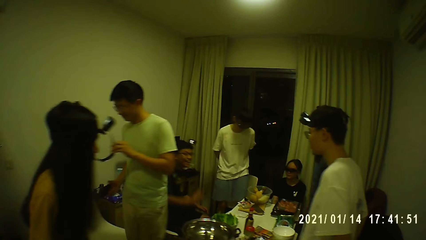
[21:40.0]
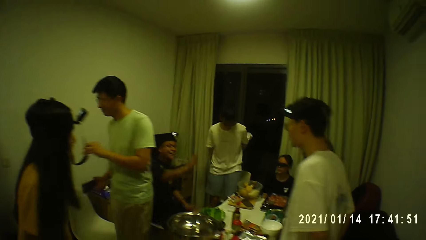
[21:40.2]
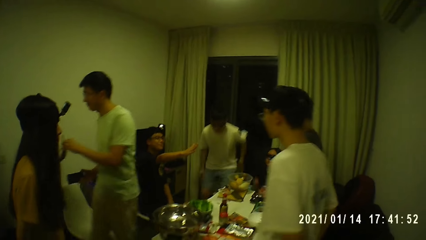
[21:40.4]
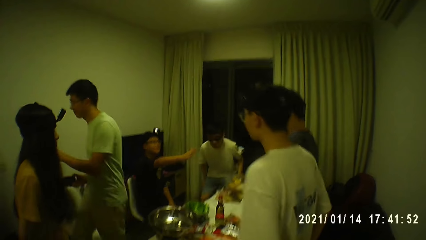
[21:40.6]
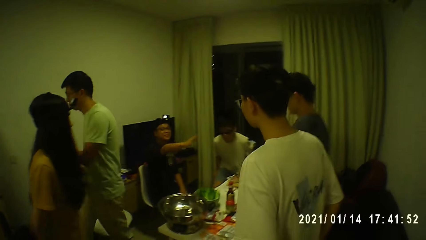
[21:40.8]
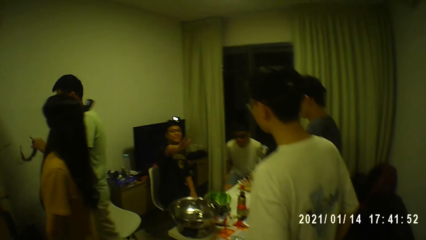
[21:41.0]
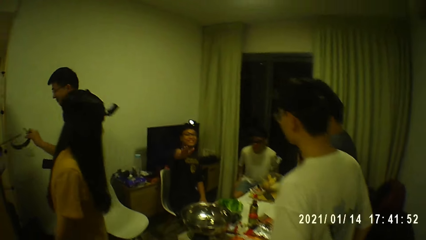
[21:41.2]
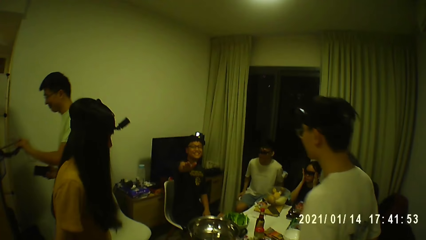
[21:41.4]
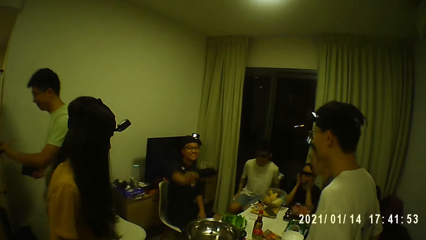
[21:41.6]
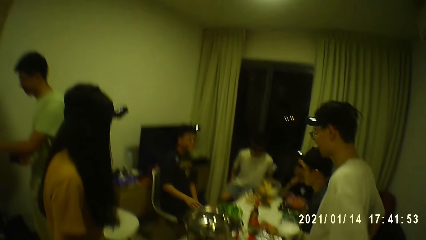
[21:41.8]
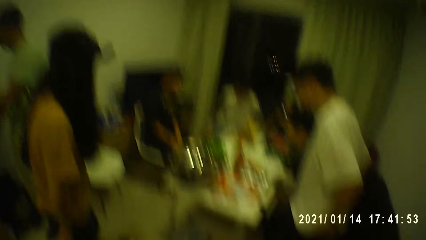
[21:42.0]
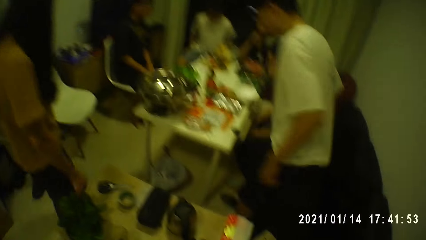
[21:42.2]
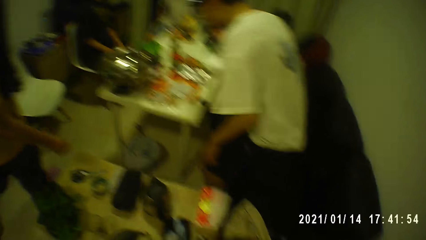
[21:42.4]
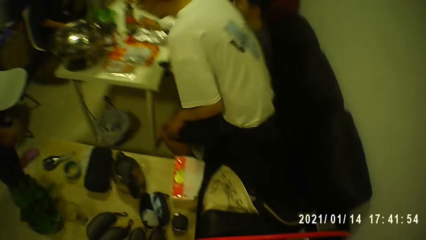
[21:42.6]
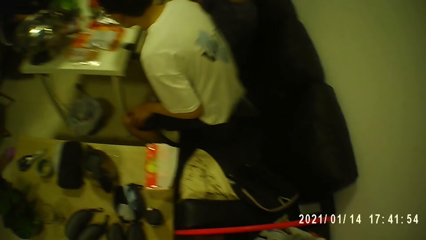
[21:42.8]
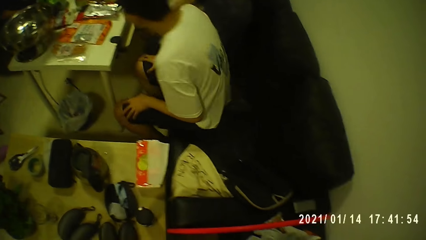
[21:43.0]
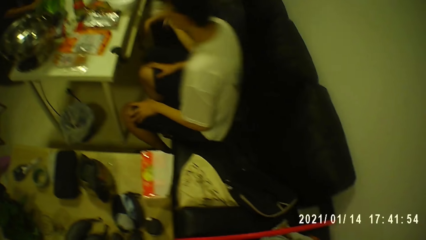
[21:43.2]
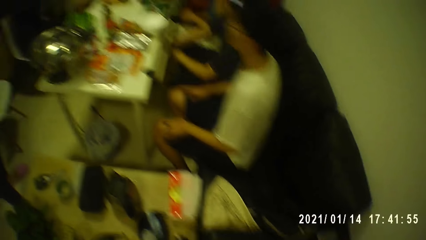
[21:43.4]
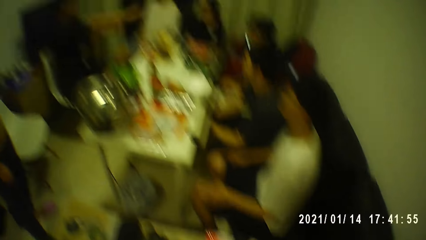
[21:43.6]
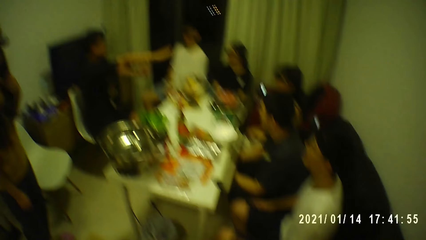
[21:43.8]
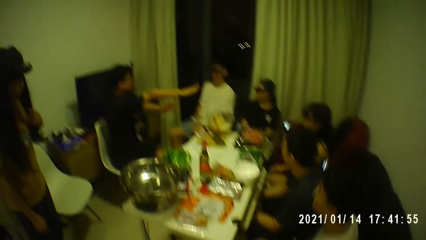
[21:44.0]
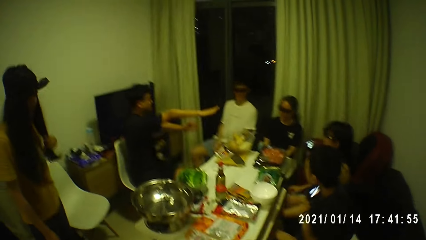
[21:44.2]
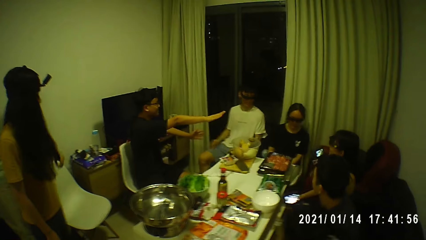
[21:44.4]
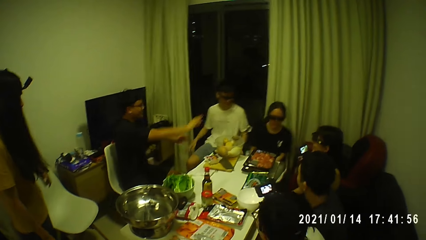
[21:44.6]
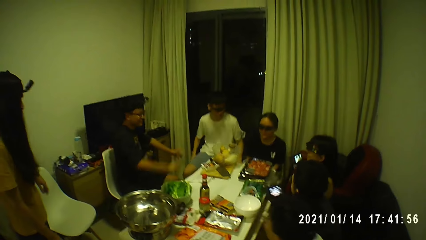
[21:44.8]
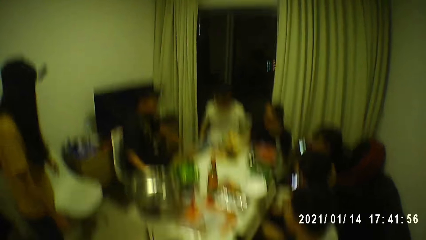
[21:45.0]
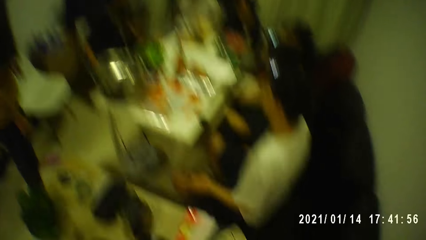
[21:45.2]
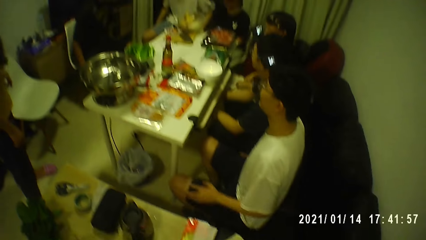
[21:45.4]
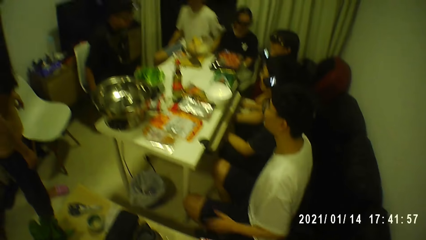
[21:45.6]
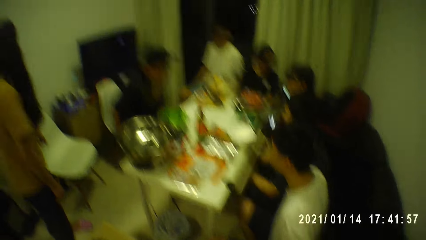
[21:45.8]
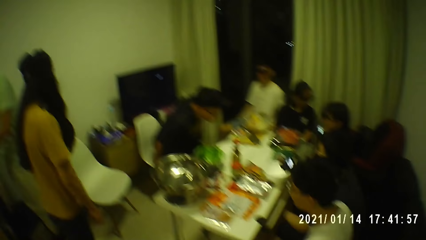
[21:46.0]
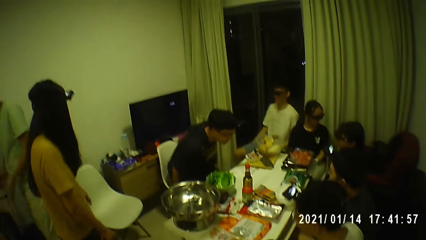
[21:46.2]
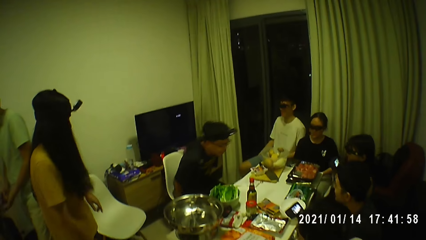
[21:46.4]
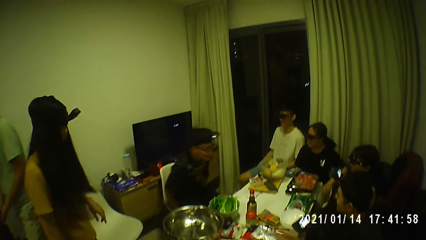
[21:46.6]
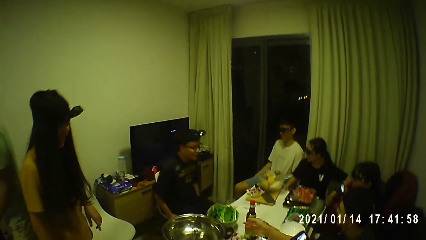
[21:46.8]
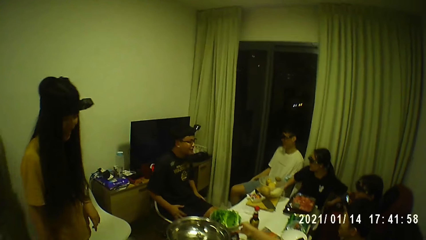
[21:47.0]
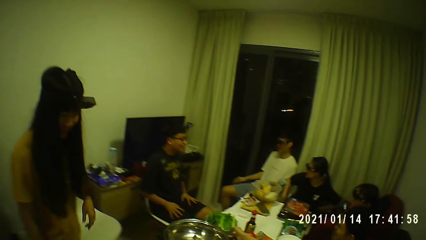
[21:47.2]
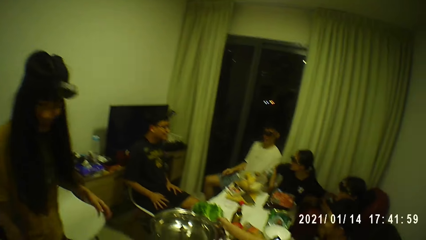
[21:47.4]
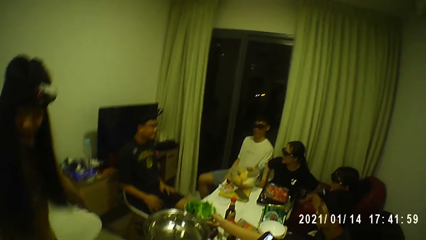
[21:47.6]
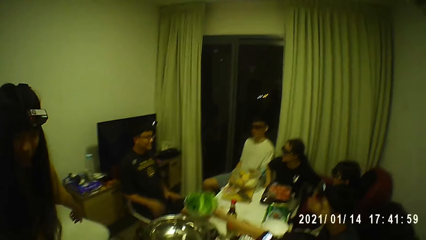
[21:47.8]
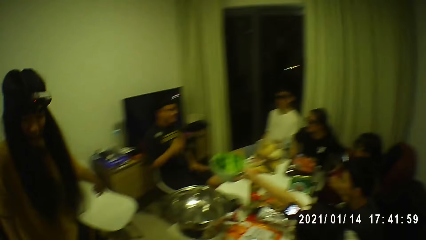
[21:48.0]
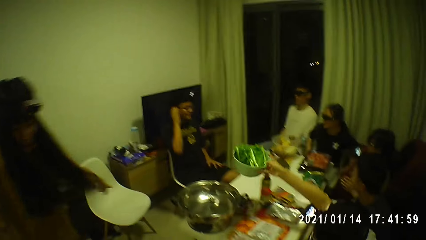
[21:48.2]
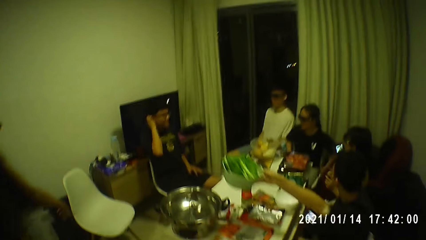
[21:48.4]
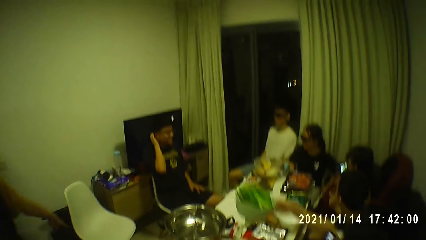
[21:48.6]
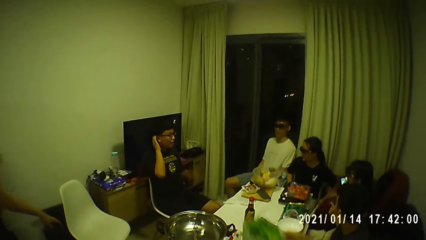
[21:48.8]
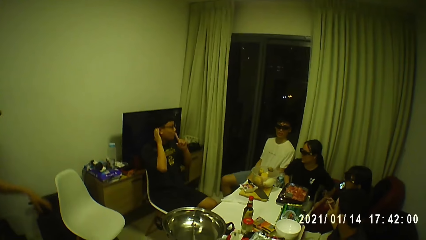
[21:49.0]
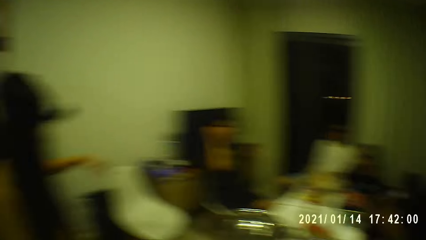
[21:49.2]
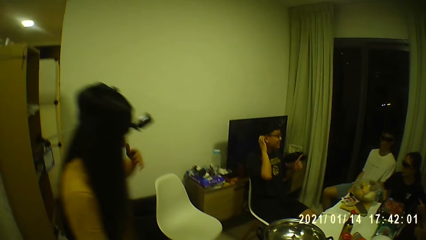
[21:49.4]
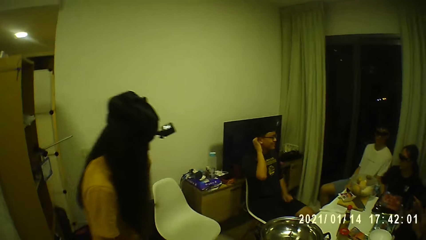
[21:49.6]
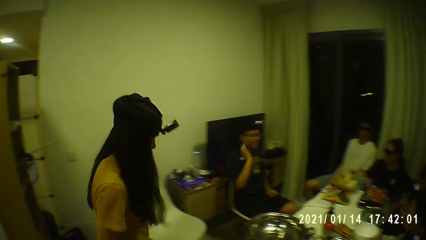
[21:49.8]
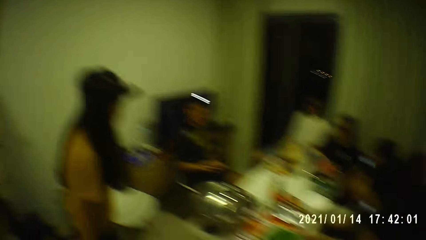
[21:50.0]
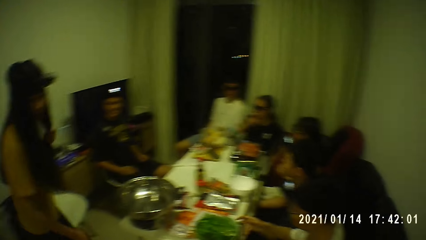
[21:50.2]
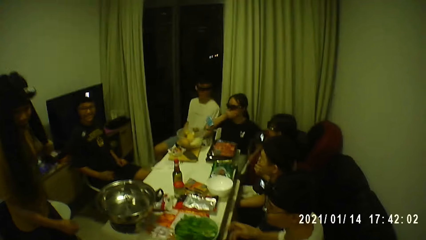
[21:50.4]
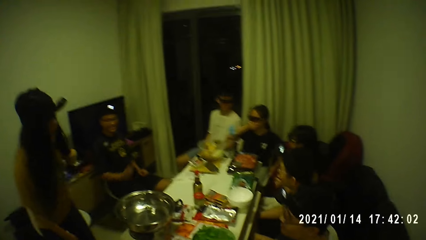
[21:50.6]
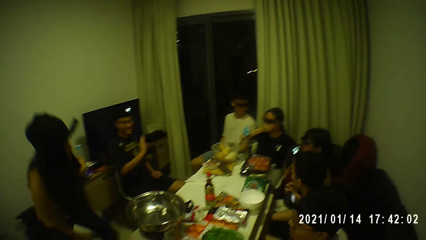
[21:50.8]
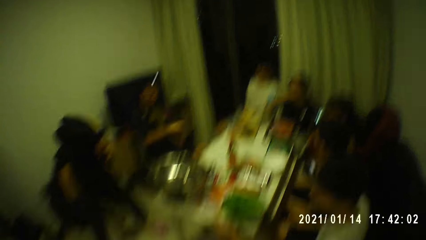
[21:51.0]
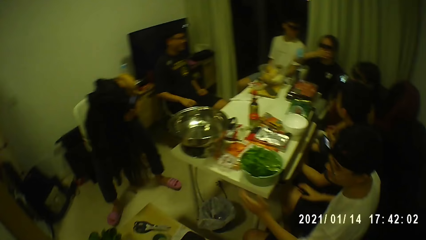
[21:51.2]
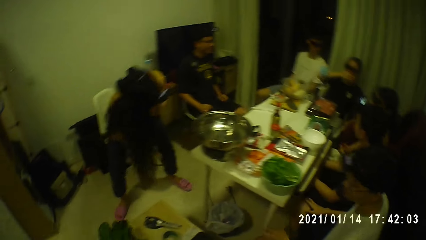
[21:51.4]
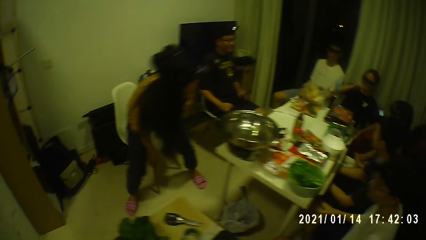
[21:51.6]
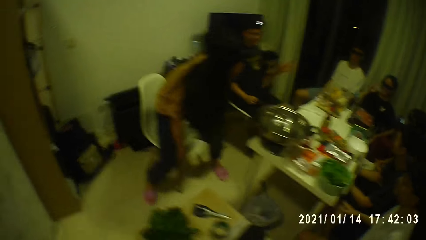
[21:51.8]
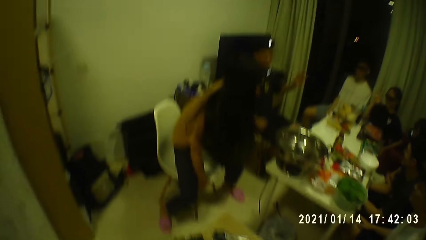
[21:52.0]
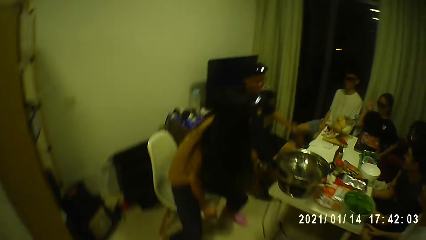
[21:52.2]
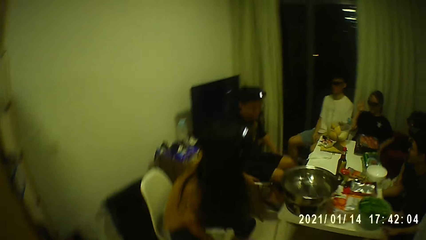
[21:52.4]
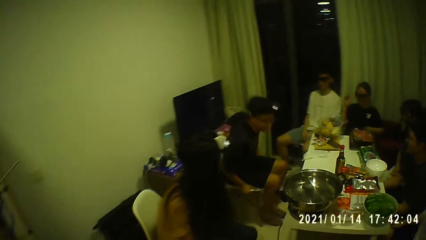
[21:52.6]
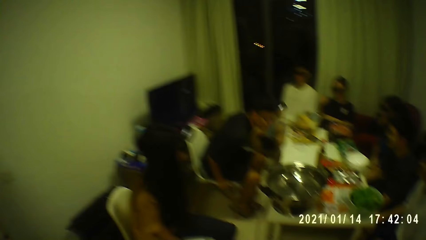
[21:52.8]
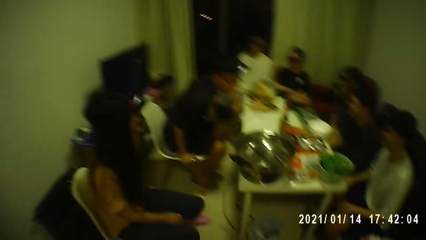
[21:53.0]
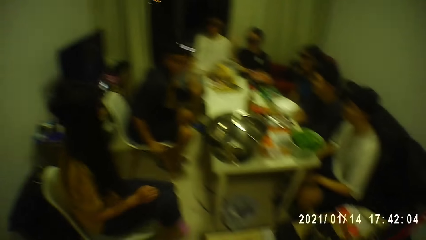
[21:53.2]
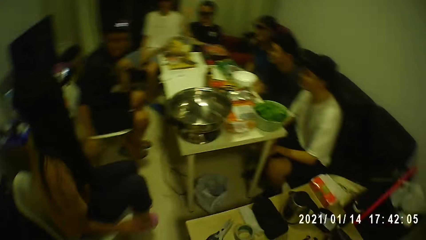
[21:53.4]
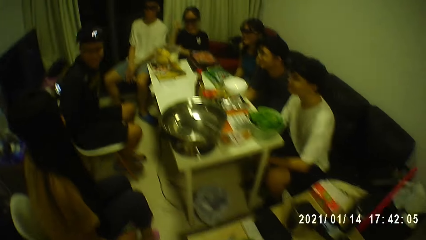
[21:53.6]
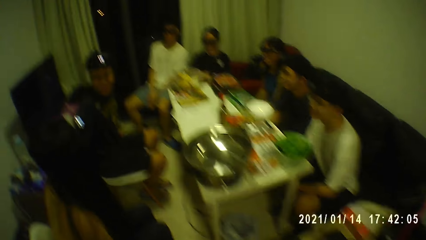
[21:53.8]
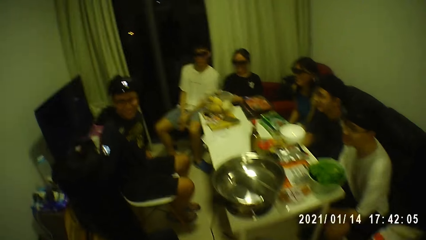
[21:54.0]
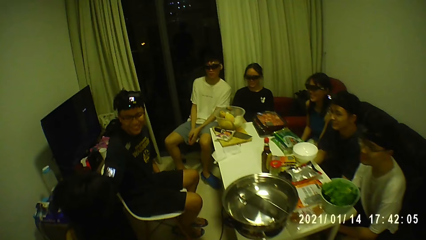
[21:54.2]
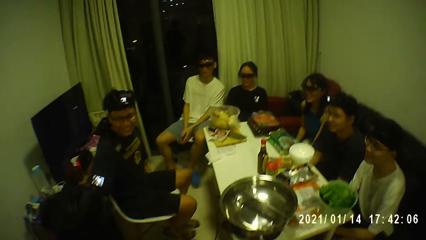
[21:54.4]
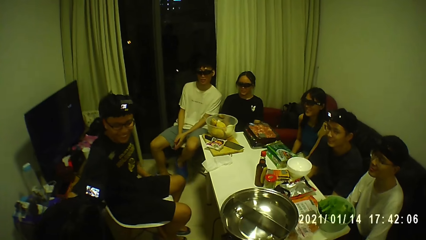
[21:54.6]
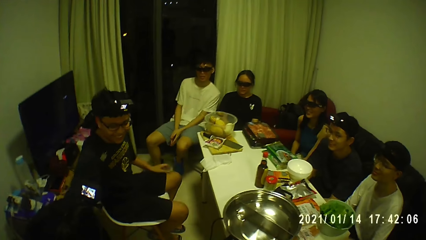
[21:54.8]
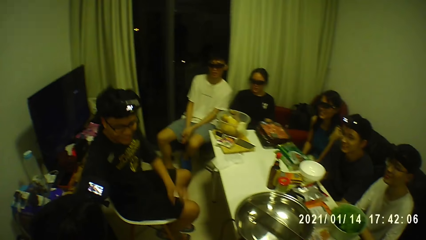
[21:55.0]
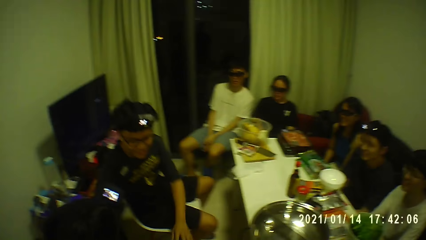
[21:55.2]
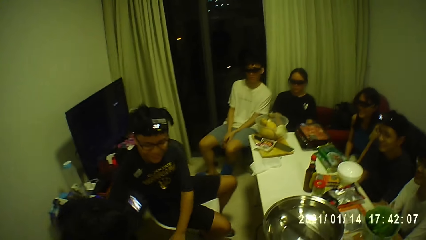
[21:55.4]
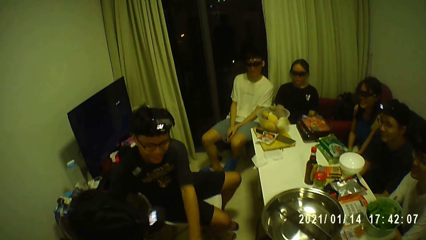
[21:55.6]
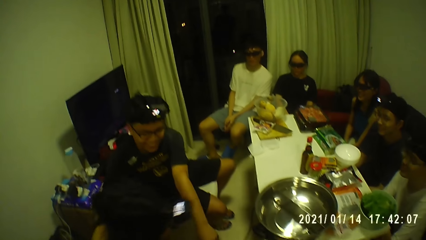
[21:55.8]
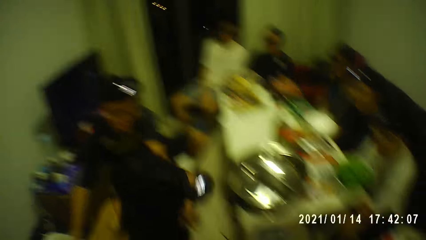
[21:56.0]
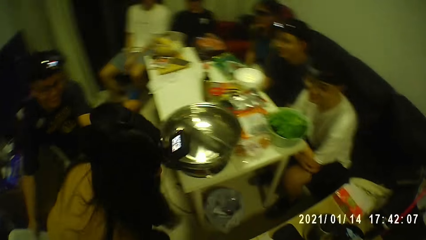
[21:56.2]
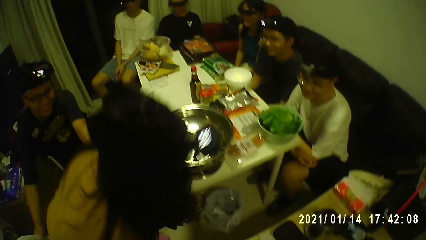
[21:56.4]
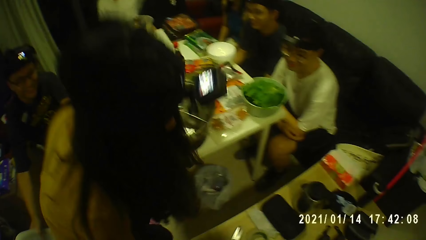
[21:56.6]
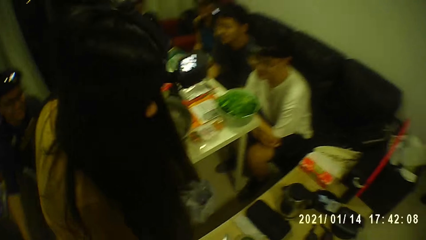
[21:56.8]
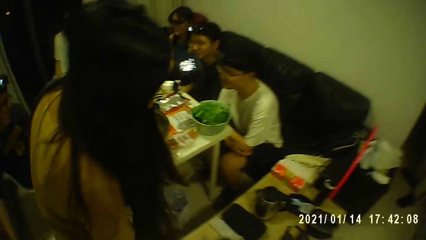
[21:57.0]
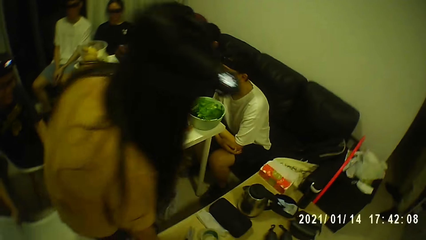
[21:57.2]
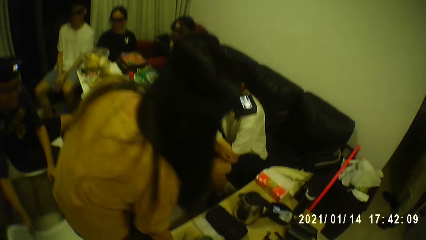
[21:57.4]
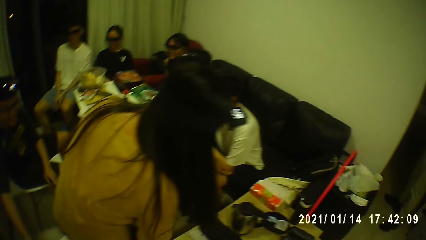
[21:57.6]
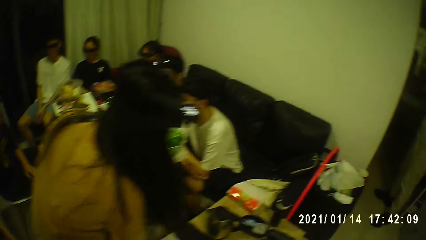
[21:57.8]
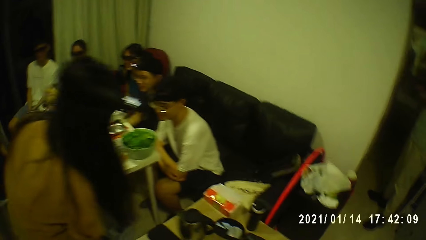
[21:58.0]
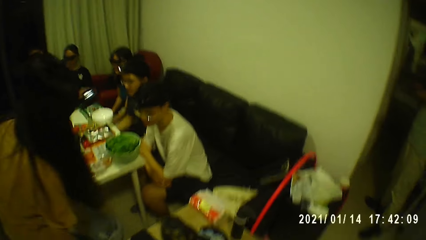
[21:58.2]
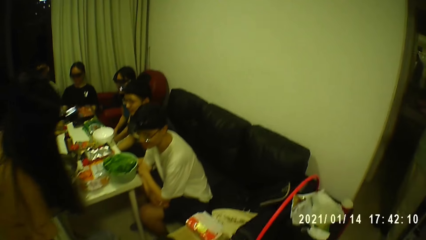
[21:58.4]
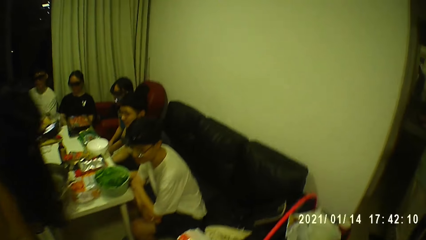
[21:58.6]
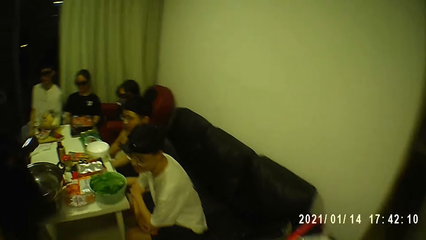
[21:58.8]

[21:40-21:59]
A man points his right hand at the group of people. The man converses with the camera wearer and other people. A person sits down. The man adjusts a chair with both hands. The camera wearer converses with the group of people. Another person sits down. A woman adjusts a chair with both hands. The man adjusts the chair with both hands. The man converses with the second person. The second person stands up. The woman adjusts the chair with both hands. The man pushes the chair.
